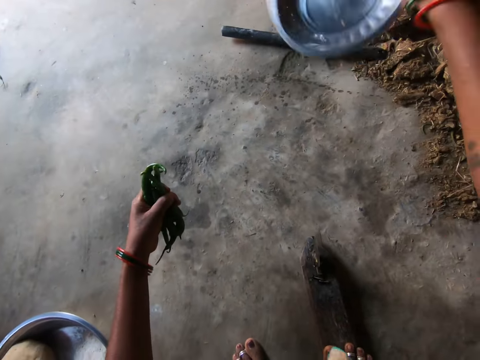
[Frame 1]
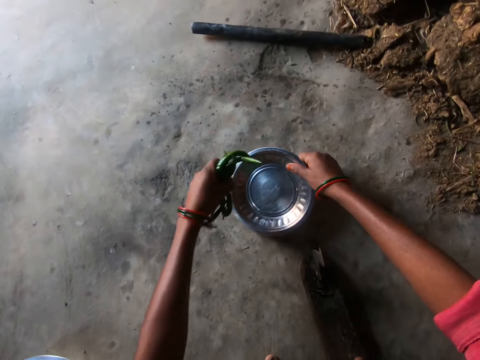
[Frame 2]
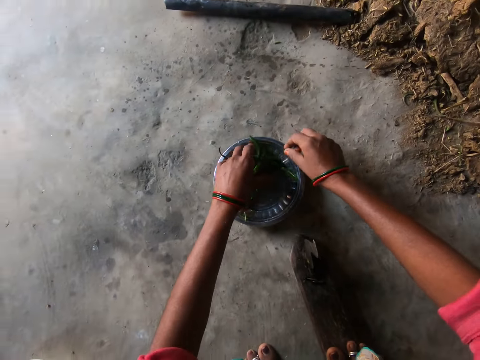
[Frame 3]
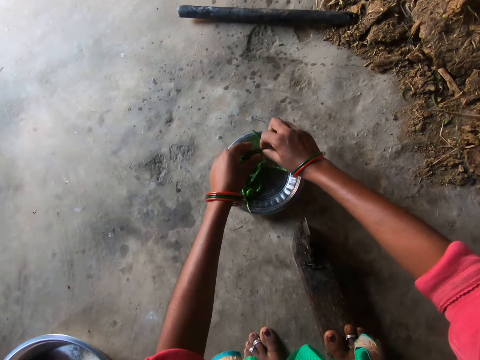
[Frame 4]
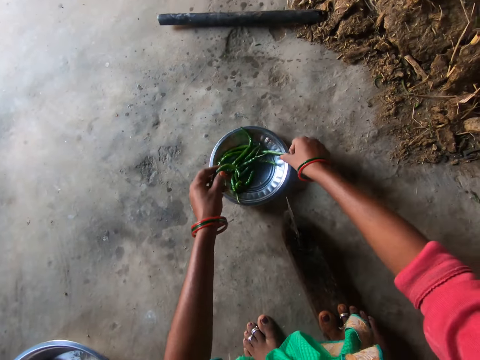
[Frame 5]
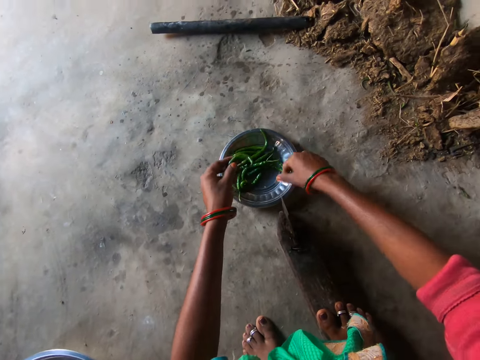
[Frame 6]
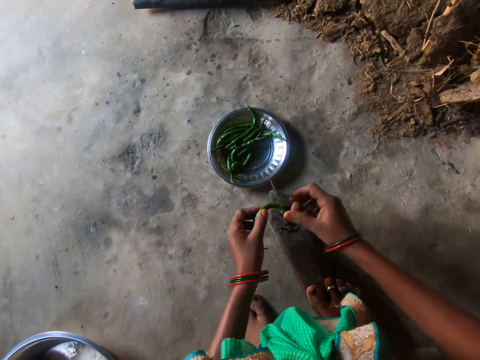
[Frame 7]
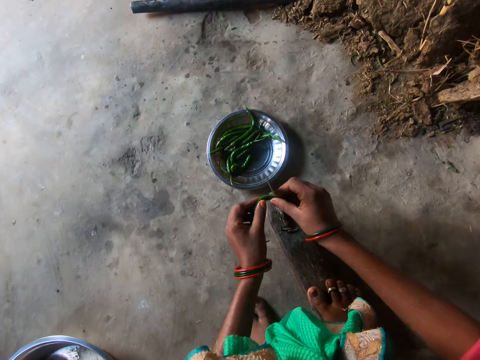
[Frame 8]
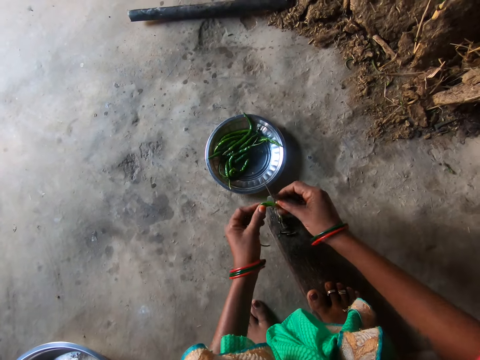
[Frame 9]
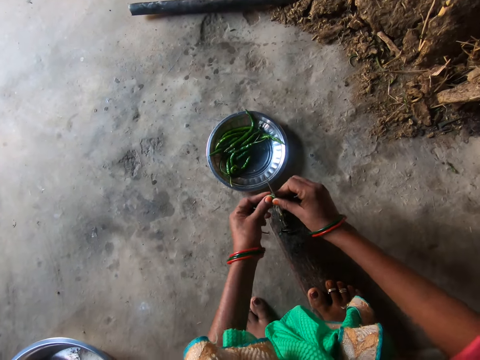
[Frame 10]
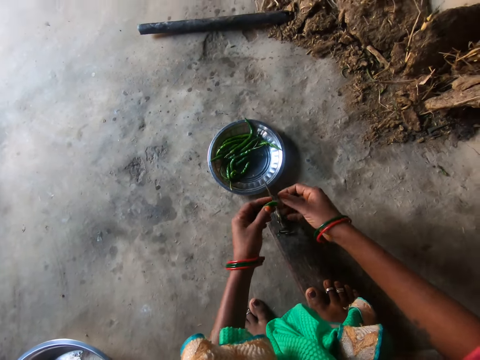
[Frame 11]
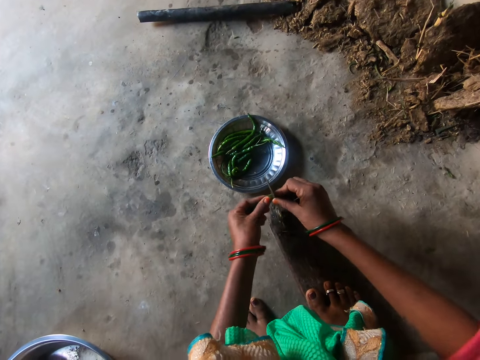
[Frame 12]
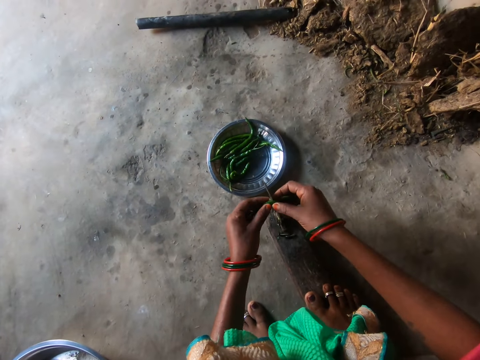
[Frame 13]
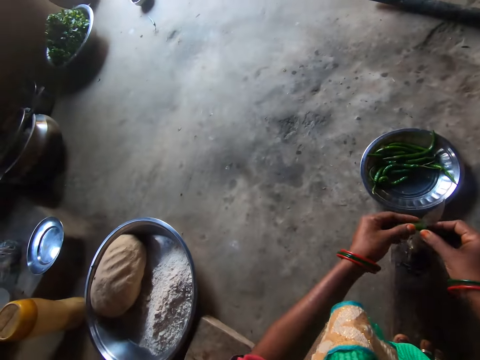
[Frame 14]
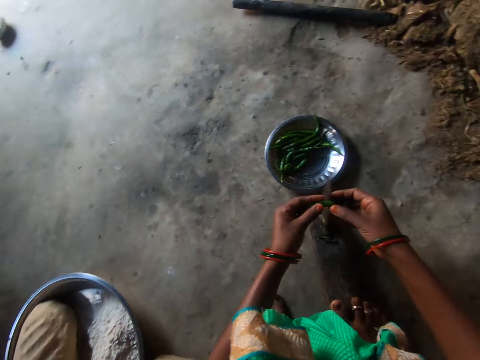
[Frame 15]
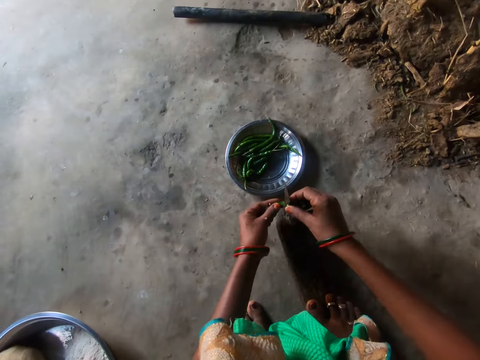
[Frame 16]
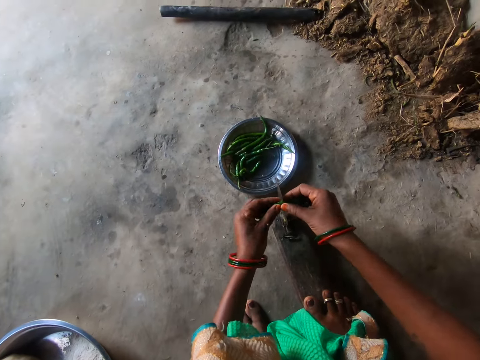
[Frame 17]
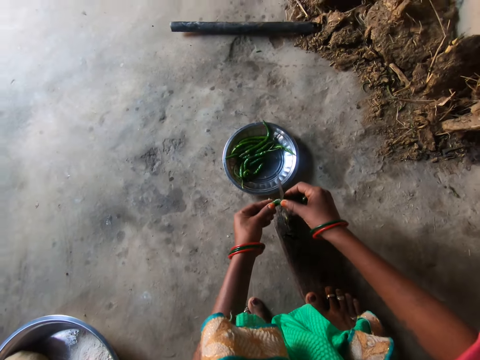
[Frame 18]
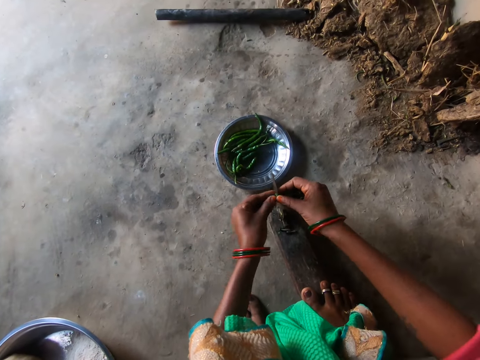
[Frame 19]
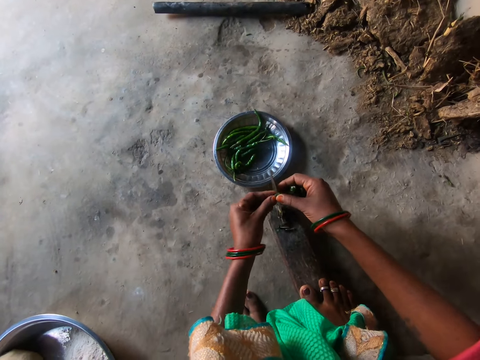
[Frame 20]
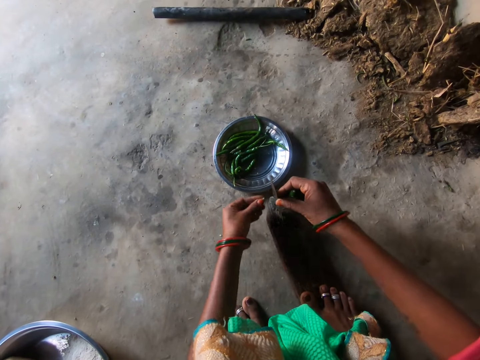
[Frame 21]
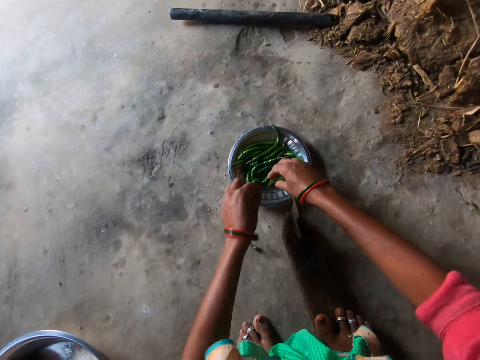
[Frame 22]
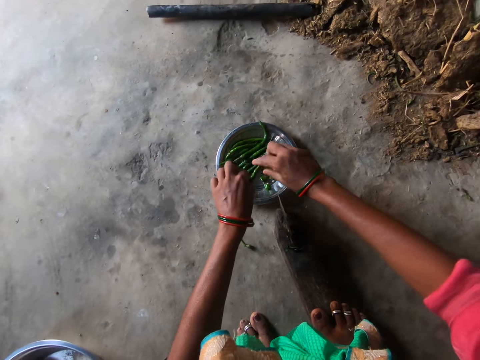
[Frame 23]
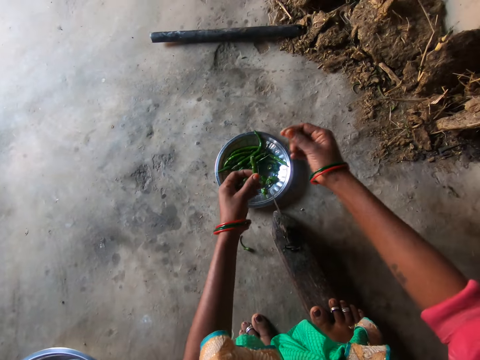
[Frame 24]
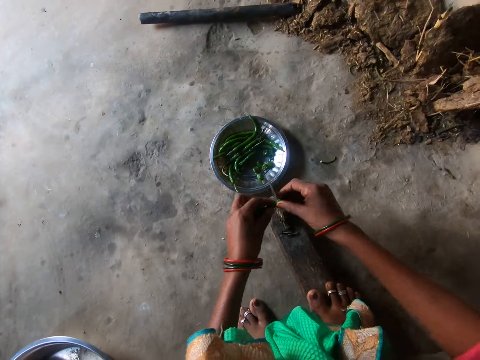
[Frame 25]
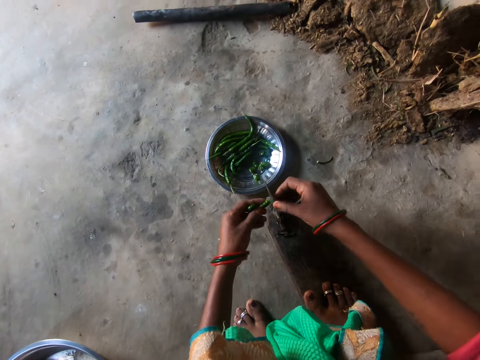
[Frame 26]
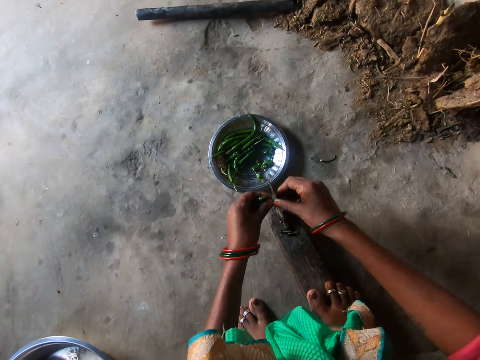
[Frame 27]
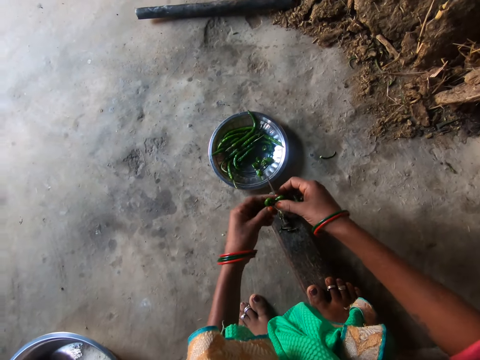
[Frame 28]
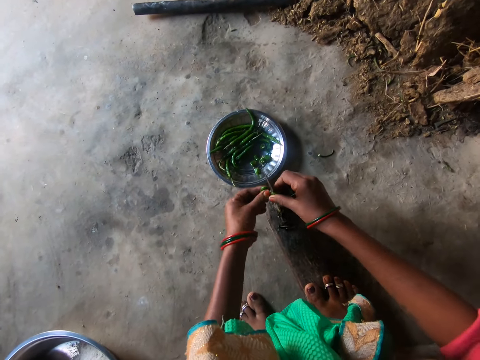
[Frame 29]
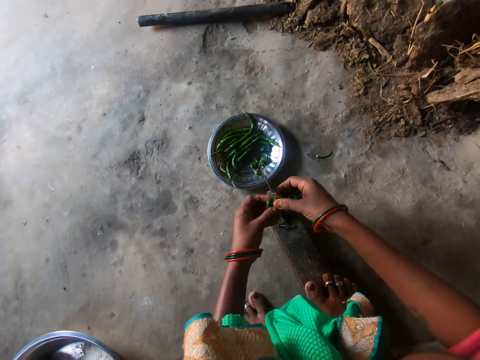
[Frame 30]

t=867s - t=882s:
The camera wearer shakes the plate. She lowers the plate on the floor. She puts the chilis in the plate. She takes a chili with her right hand. She moves the chili to her left hand. She adjusts the plate on the floor with her right hand. She cuts the chili with the knife. She looks around. She drops the small pieces of chili in her right hand in the plate. She takes a chili in the plate with her left hand. She cuts the chili with the knife.

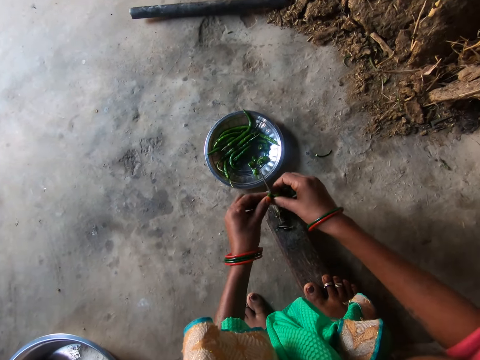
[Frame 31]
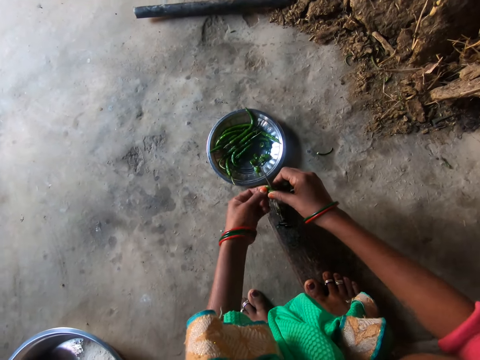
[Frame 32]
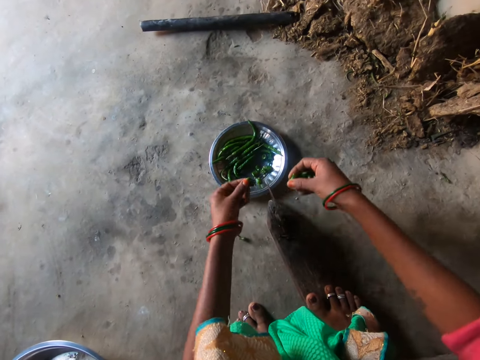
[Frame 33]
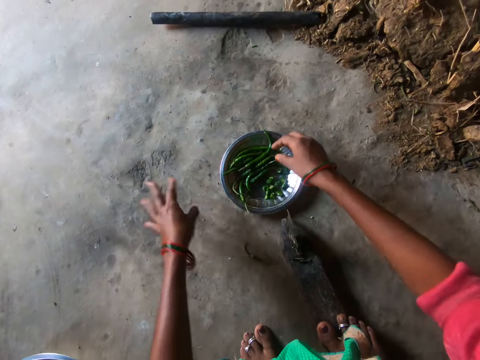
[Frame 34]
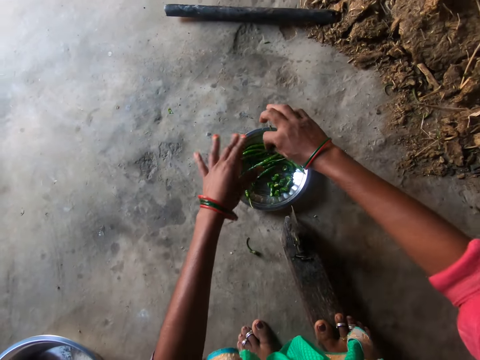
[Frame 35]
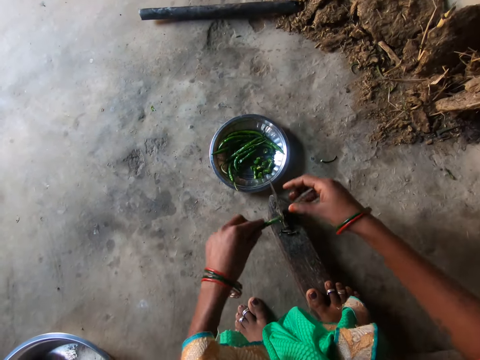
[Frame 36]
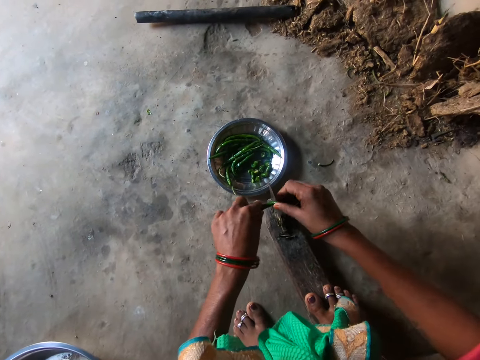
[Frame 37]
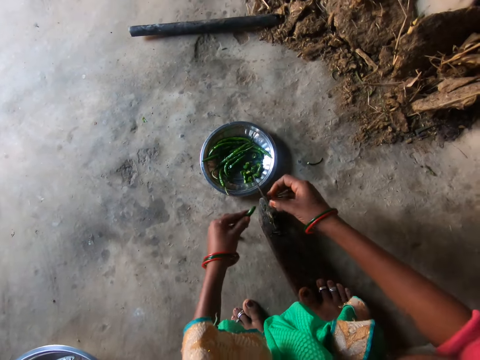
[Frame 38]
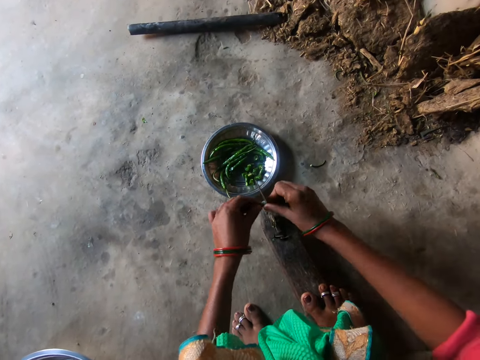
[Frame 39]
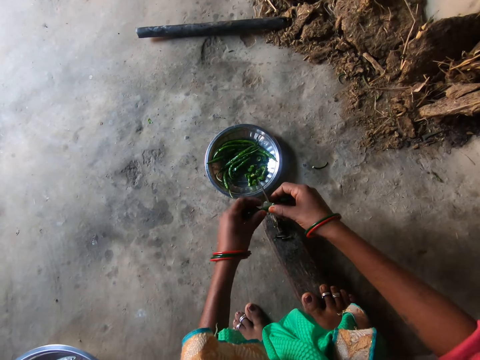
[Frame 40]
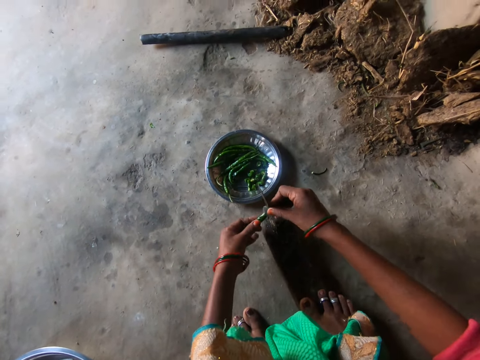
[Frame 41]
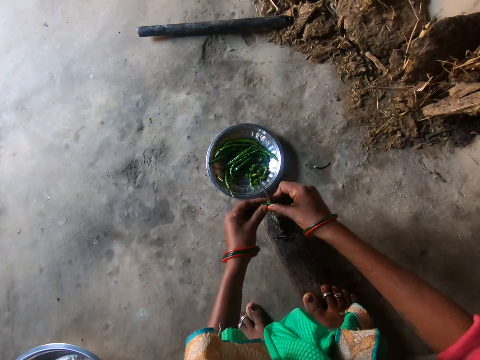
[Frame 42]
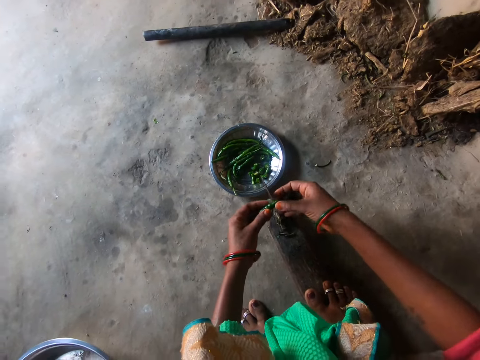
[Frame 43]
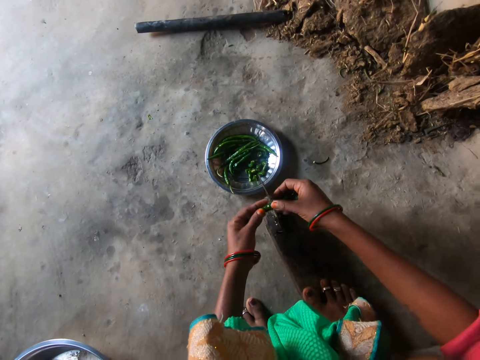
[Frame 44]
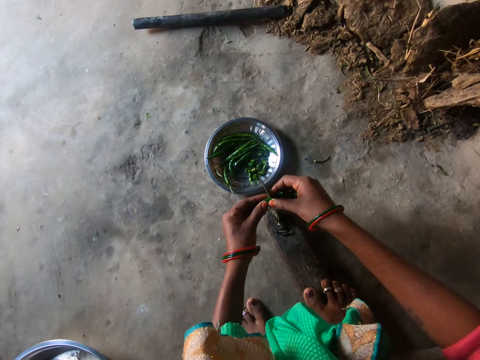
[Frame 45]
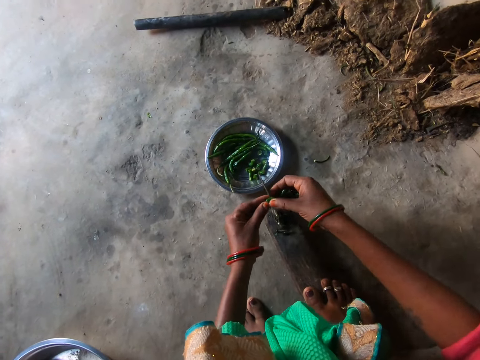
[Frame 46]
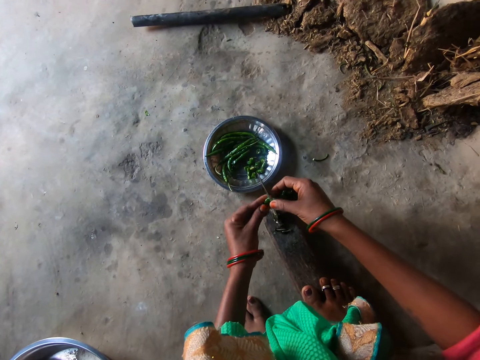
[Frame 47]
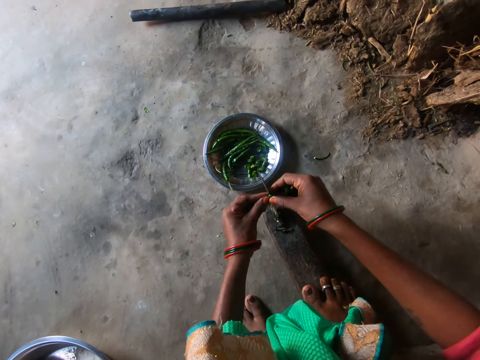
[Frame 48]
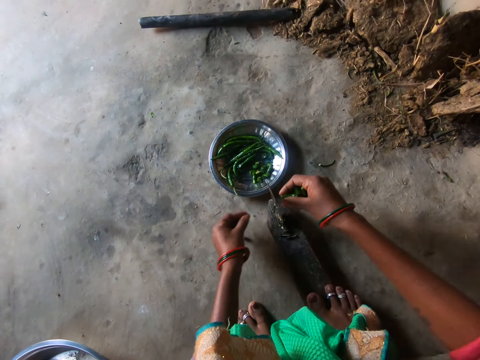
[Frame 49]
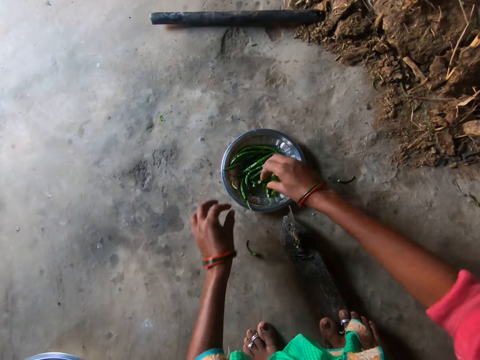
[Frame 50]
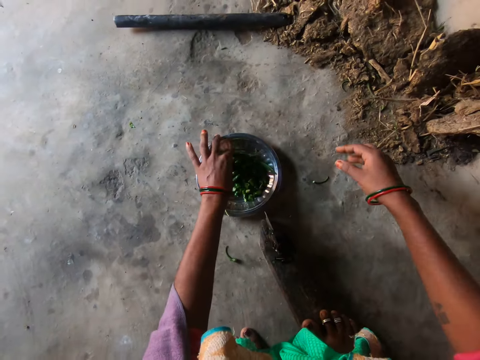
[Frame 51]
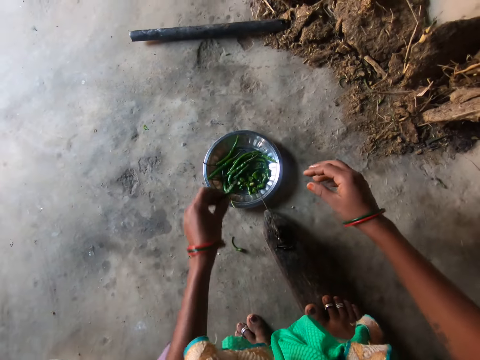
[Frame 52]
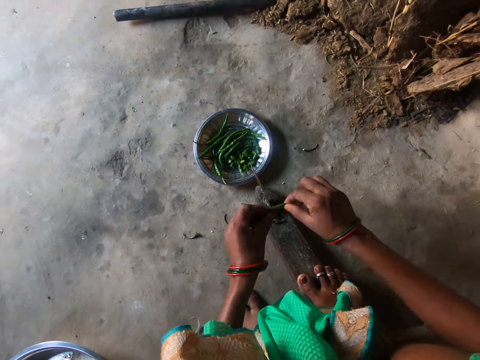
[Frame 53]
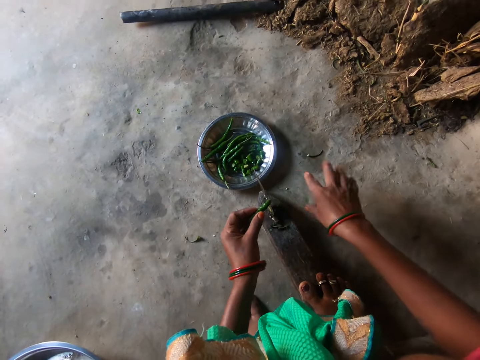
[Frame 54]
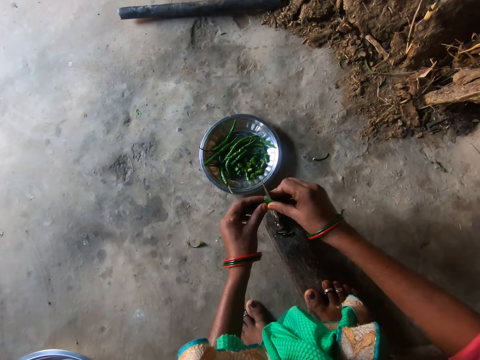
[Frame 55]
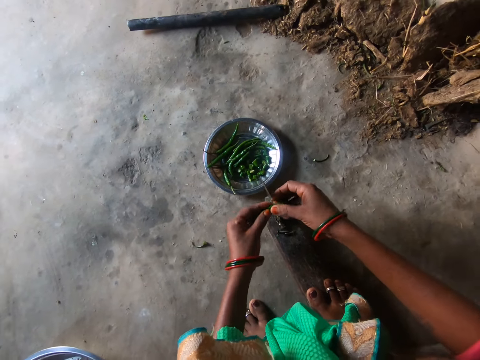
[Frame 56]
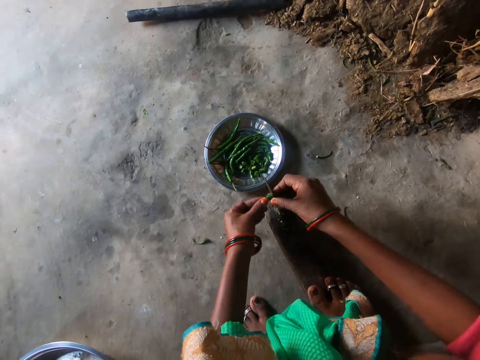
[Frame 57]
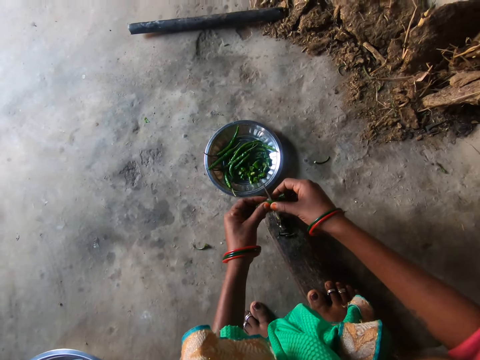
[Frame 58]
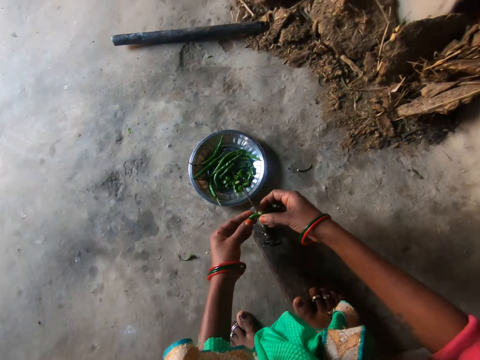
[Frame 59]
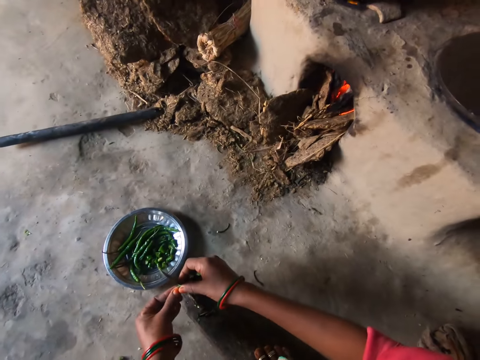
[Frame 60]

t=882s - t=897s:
The camera wearer drops the small pieces of chili in her right hand in the plate. She takes a chili in the plate with her right hand. She moves the chili to her left hand. She cuts the chili with the knife. She drops the small pieces of chili in her right hand in the plate. She takes a chili from the plate with her left hand. She cuts the chili with the knife. She breaks the pepper.
